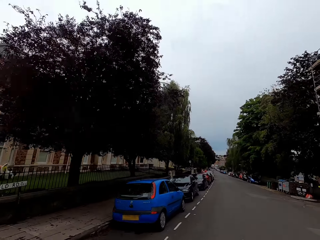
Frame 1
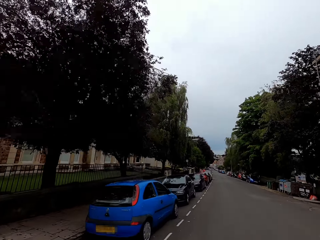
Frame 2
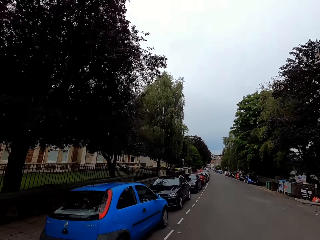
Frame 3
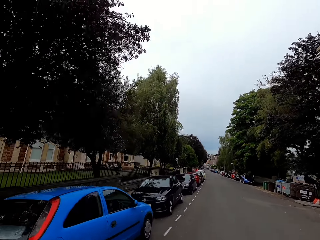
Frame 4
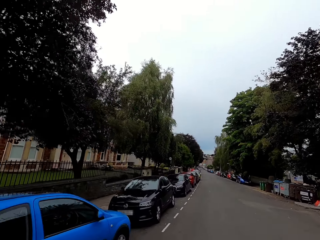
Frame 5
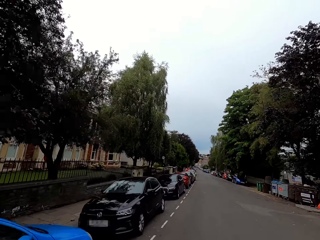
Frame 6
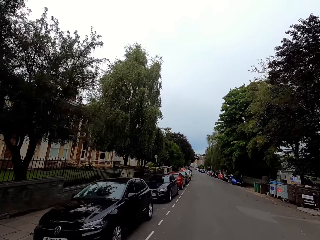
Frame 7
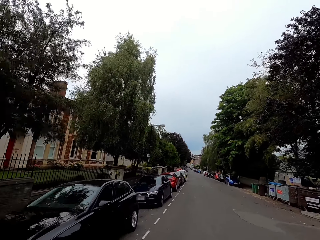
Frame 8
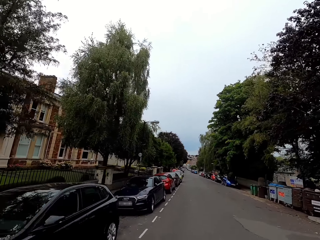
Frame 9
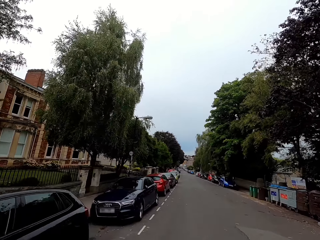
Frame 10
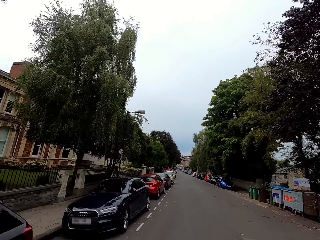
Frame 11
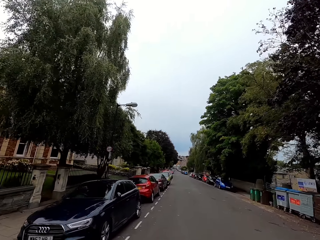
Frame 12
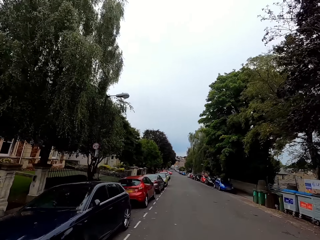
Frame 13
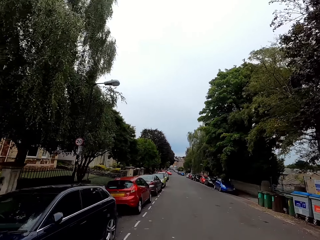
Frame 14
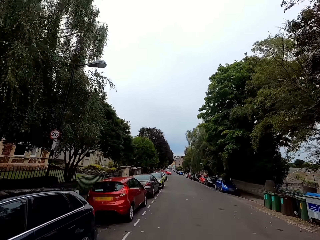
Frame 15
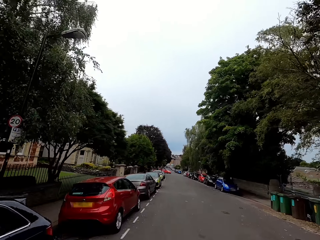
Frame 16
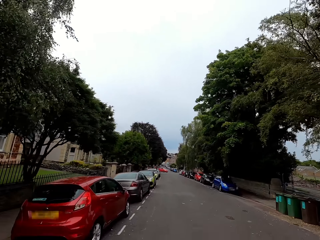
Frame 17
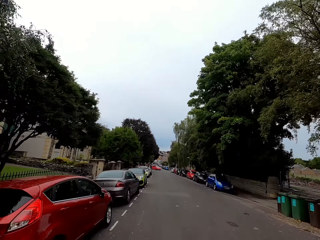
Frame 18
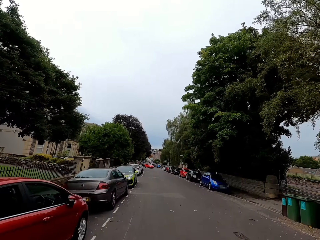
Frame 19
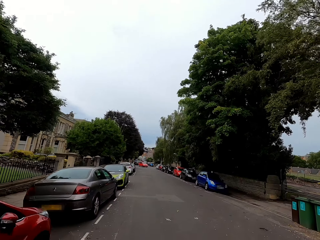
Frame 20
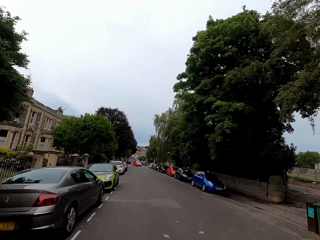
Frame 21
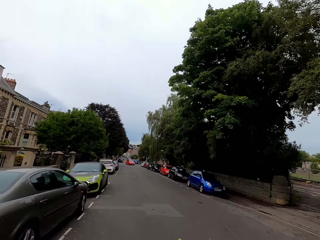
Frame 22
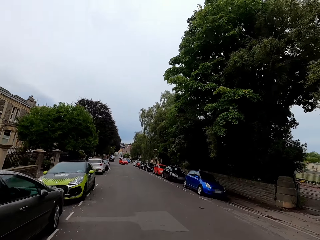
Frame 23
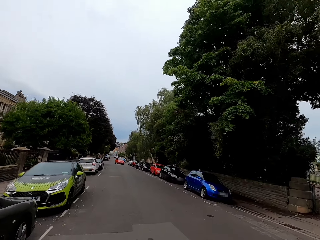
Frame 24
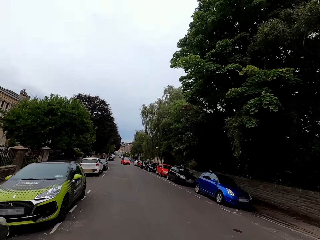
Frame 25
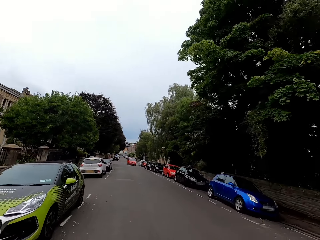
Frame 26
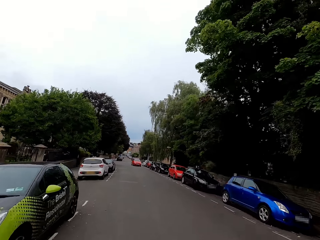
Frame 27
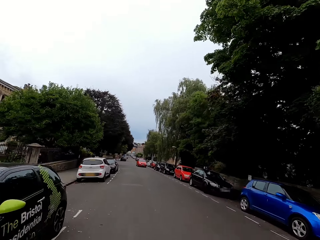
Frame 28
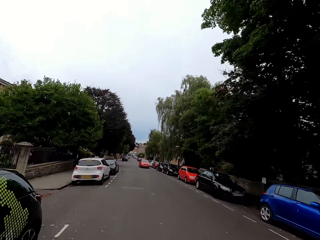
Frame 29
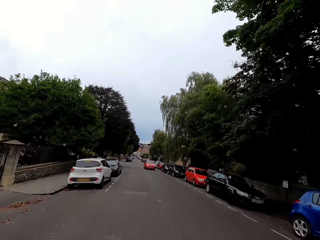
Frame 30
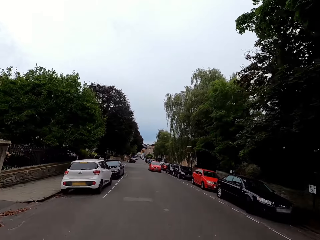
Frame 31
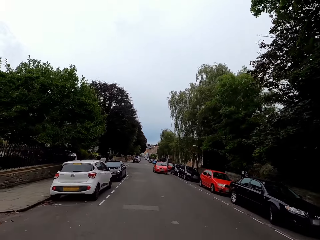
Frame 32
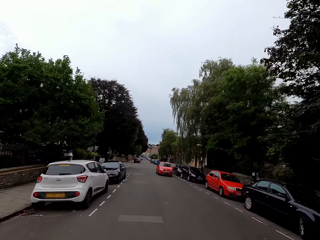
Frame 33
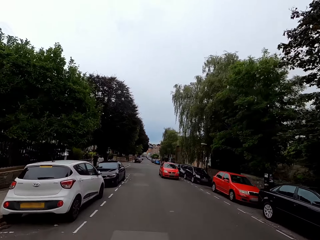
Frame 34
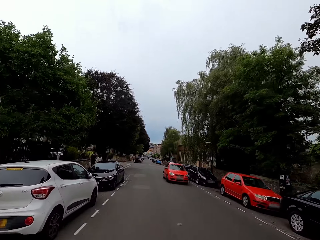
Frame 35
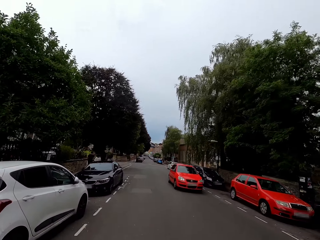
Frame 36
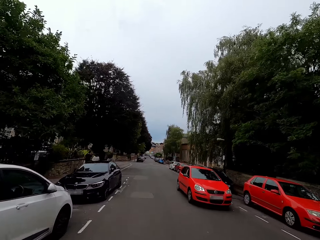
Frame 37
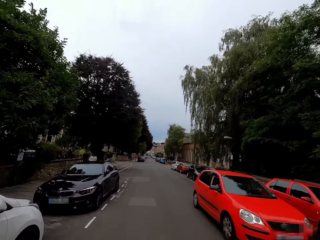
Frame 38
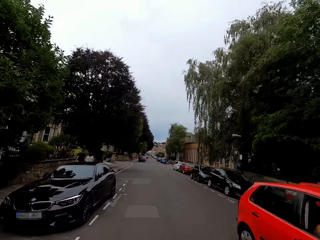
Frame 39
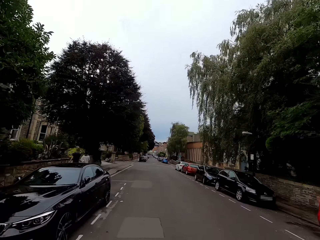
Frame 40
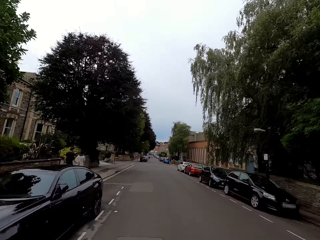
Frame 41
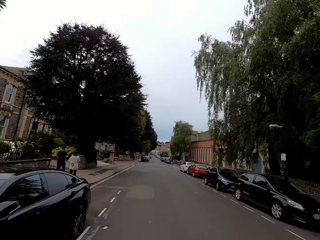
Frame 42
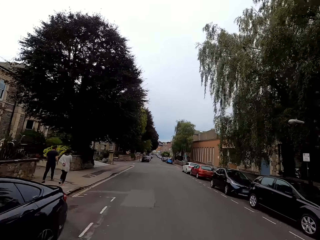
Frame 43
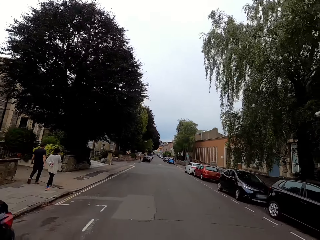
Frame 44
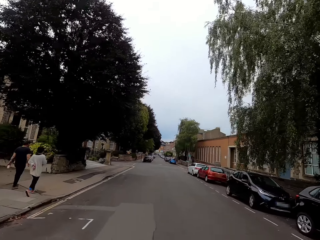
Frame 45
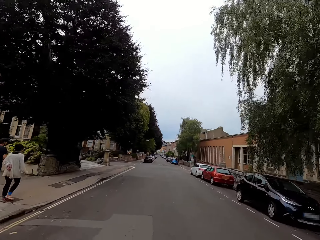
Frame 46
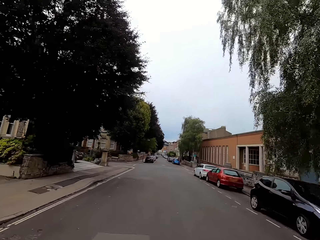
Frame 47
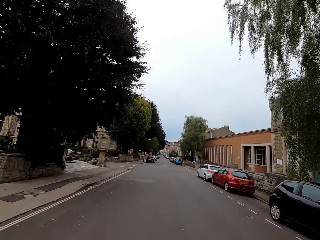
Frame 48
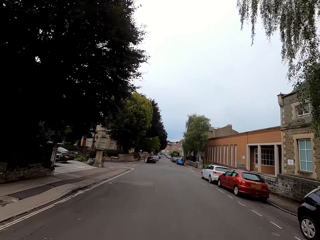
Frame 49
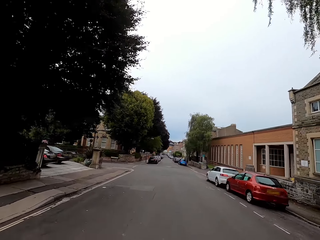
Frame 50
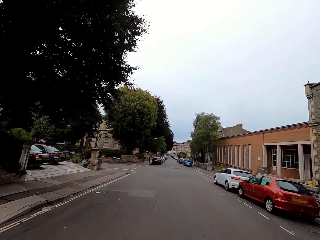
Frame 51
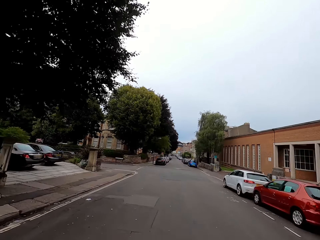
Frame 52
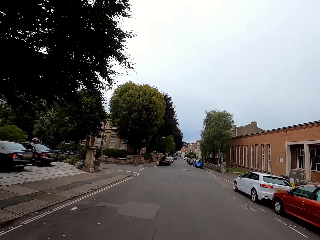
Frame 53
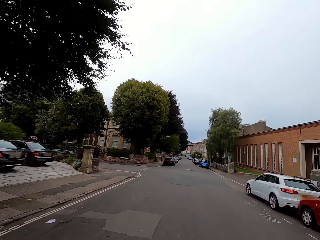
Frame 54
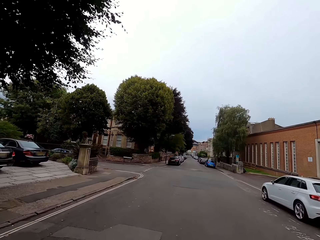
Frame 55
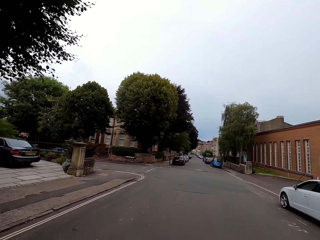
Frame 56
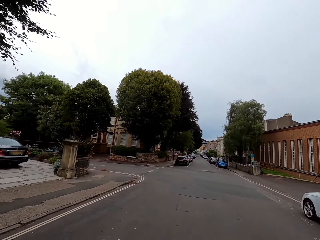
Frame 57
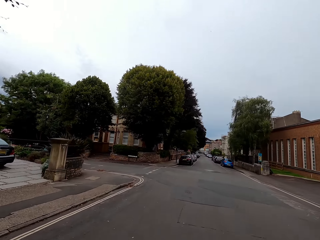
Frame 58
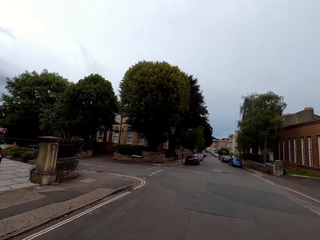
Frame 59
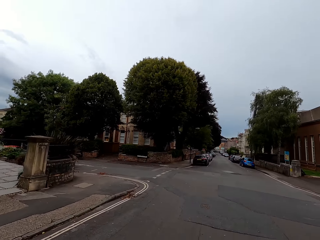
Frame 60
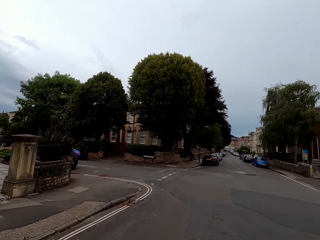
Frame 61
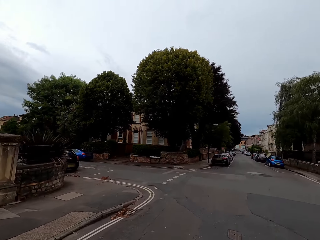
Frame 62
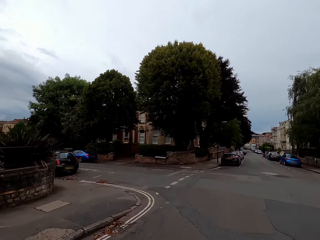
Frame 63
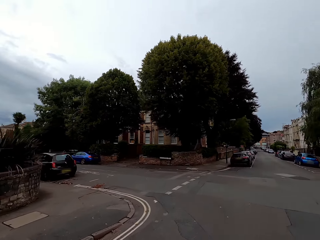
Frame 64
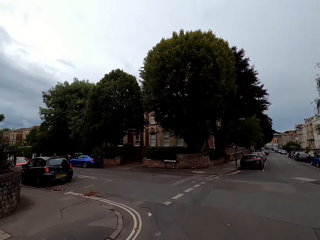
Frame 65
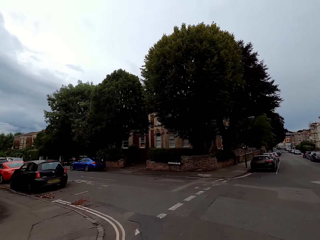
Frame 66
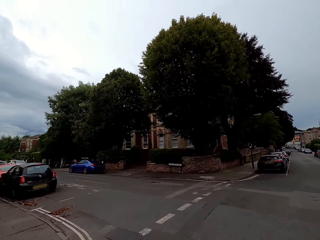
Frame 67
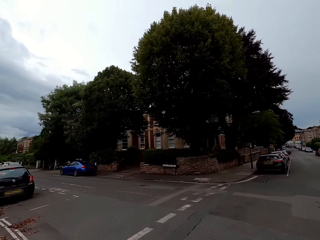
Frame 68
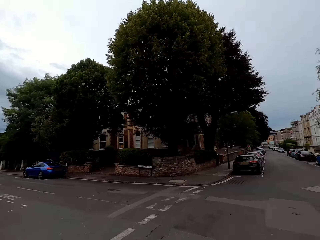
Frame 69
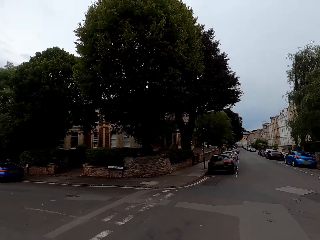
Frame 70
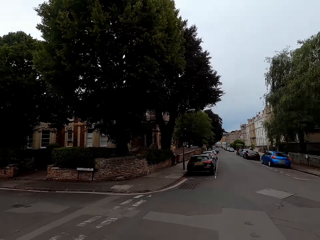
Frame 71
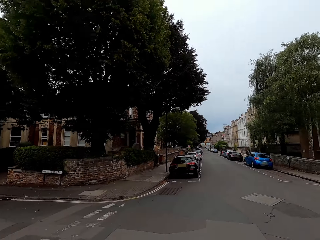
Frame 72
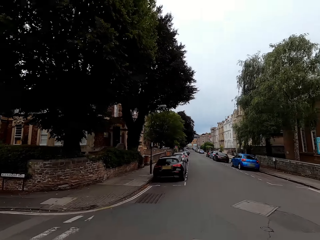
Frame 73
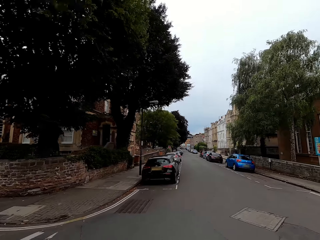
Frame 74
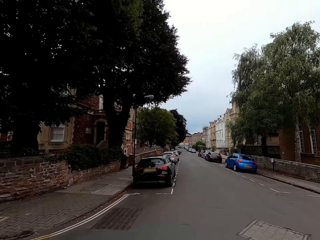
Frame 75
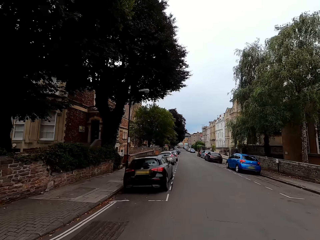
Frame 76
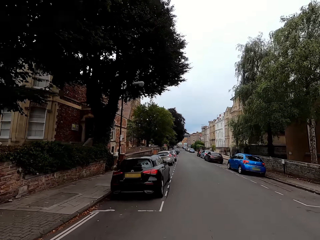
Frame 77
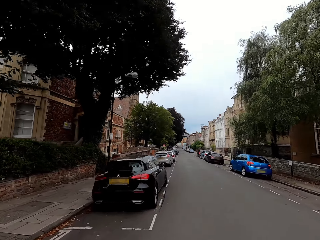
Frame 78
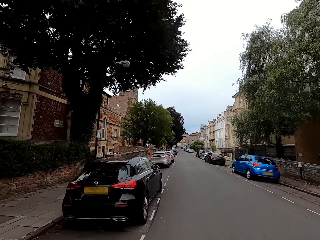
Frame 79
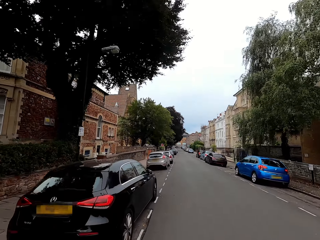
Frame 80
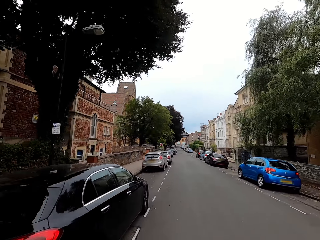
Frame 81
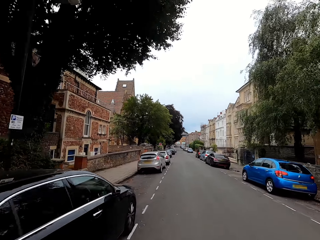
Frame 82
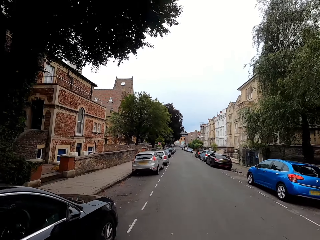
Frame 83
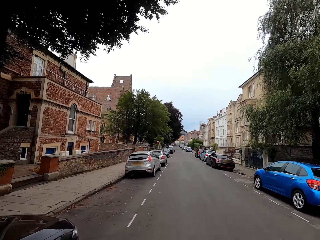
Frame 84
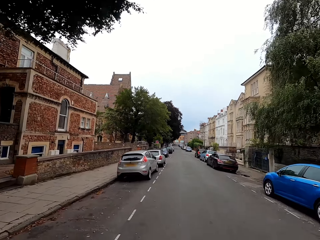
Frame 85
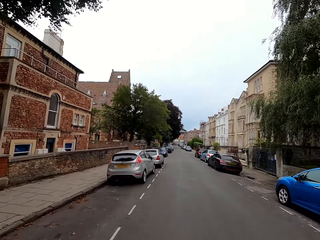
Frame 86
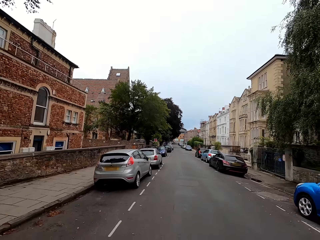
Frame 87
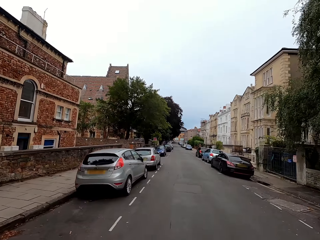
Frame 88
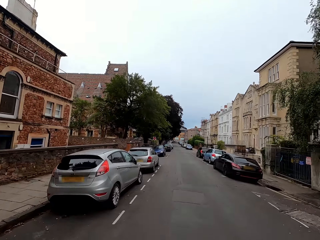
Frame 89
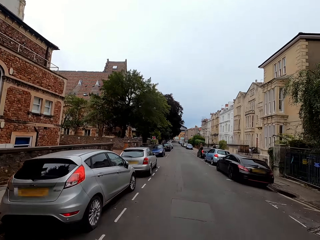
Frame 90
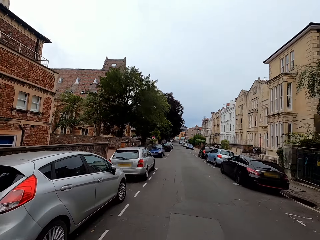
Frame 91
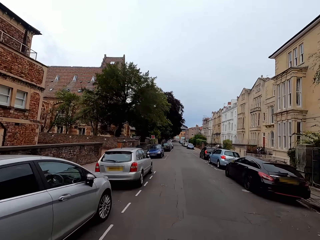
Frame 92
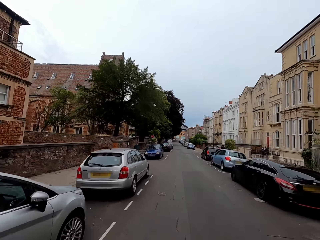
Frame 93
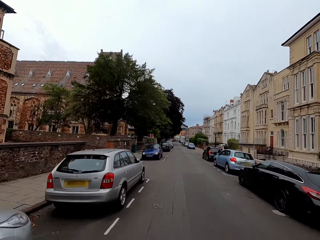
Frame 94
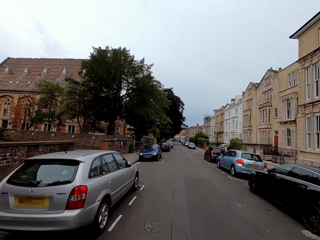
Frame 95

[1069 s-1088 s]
The camera wearer rides a bike on the road and looks around.

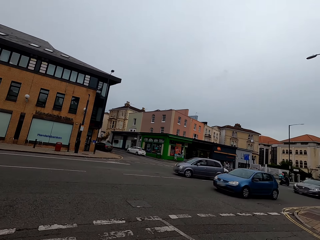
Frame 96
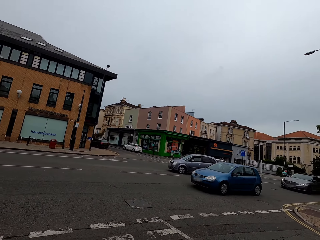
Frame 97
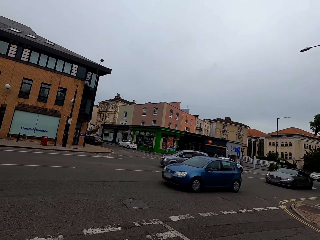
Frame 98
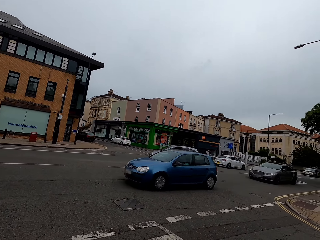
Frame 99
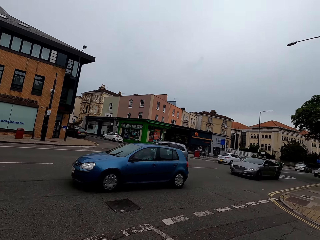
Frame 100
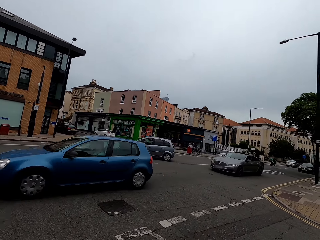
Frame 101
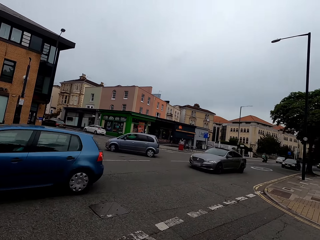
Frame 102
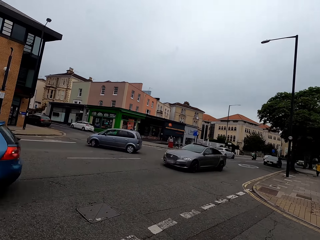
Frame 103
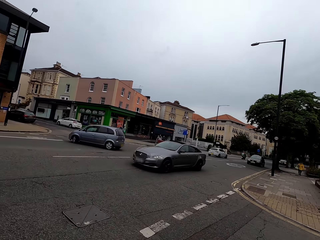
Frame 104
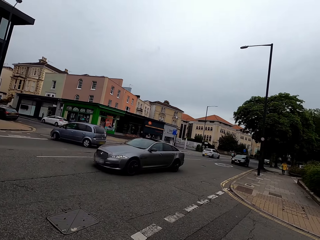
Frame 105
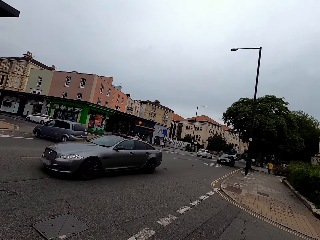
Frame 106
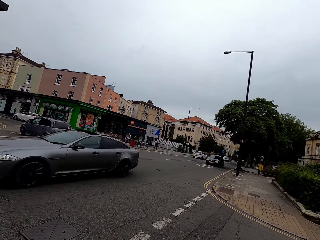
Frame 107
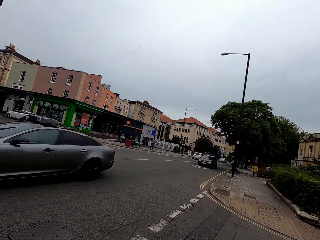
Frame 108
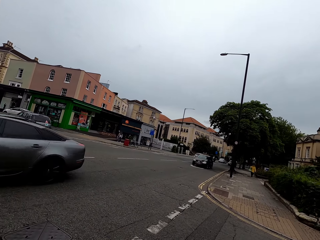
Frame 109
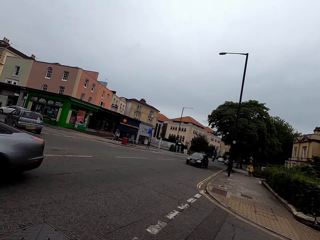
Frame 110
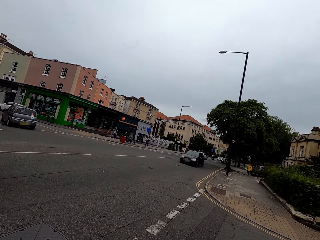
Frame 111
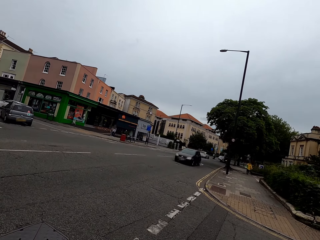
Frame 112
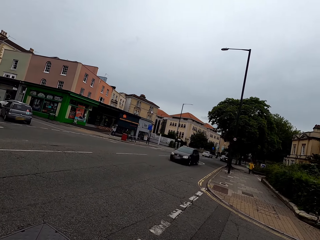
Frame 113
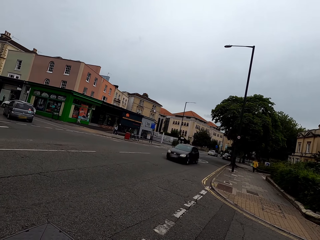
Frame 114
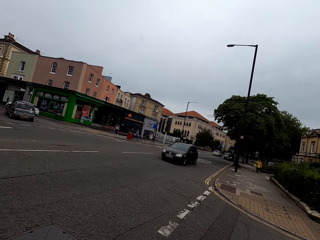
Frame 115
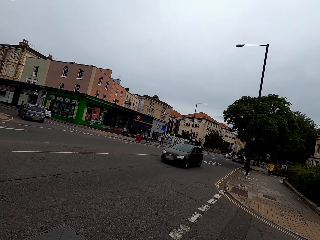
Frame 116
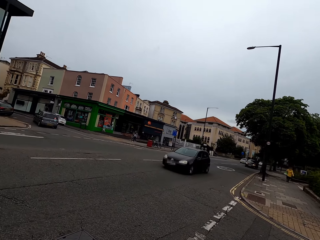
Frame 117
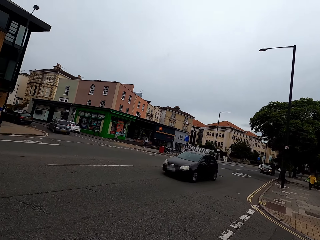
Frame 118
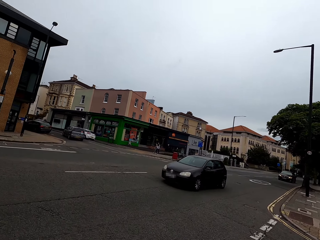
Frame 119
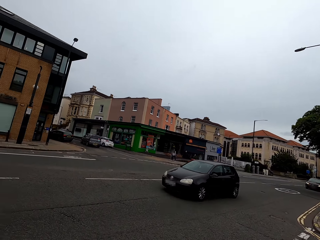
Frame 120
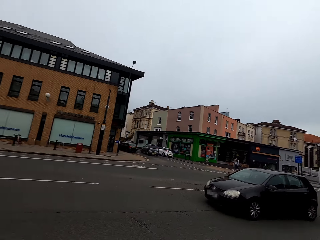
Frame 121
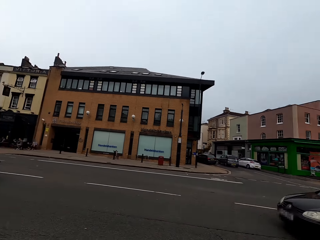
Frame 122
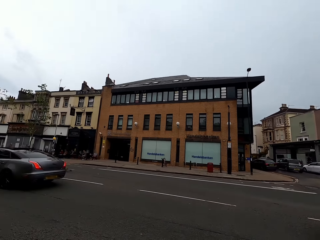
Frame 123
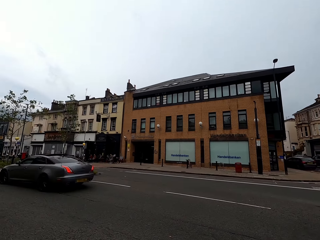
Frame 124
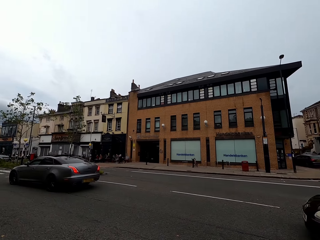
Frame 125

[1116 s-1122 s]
The camera wearer looks at both sides of the road and stops the bicycle.
